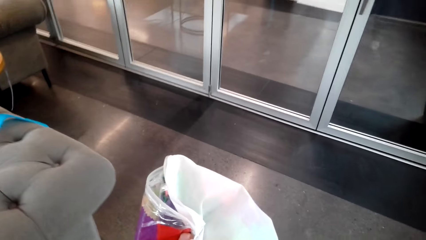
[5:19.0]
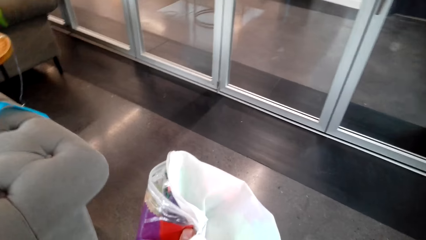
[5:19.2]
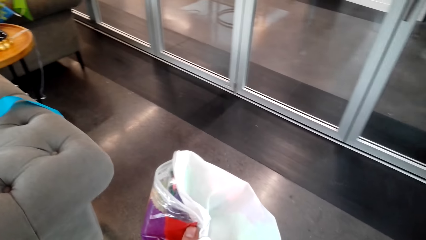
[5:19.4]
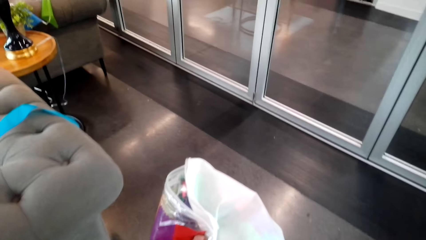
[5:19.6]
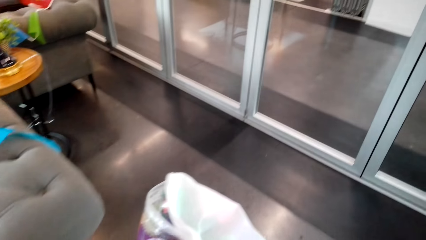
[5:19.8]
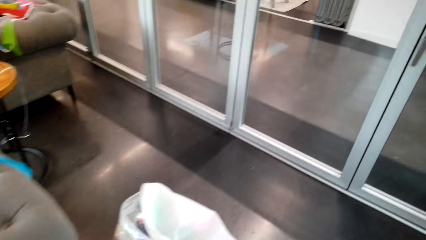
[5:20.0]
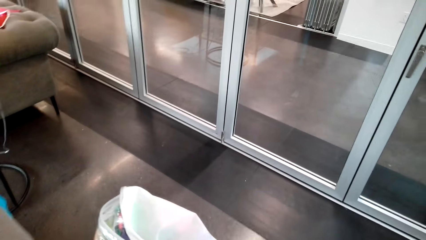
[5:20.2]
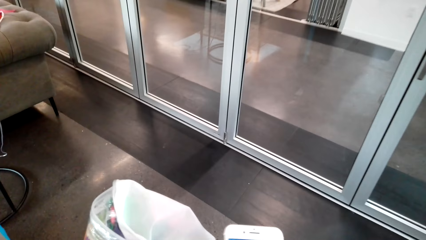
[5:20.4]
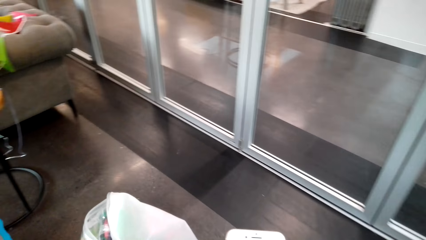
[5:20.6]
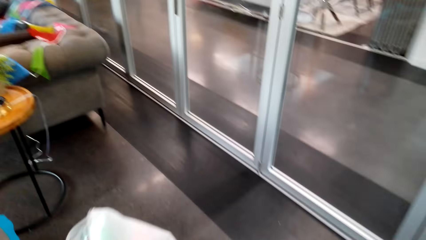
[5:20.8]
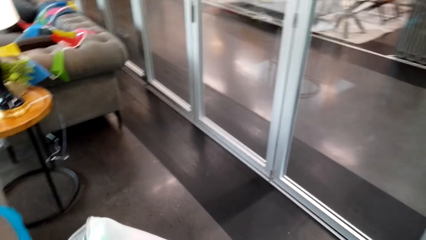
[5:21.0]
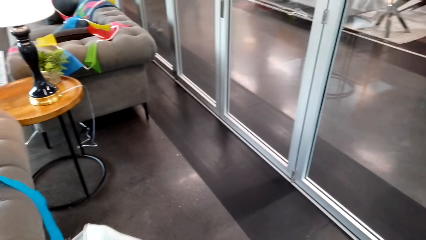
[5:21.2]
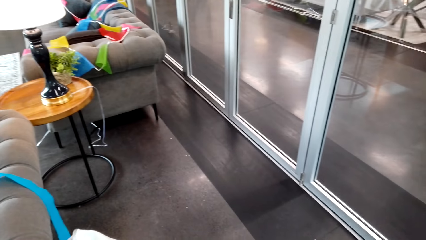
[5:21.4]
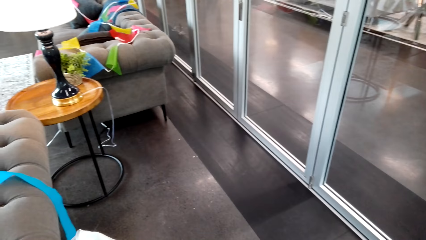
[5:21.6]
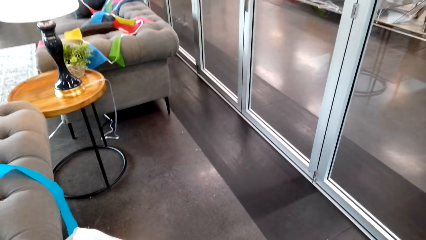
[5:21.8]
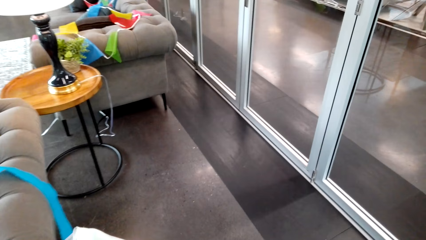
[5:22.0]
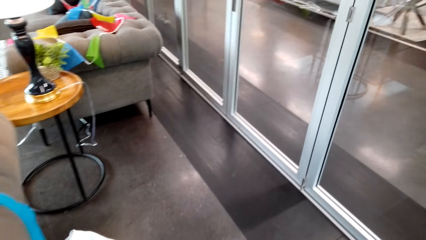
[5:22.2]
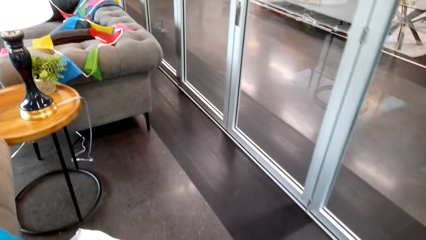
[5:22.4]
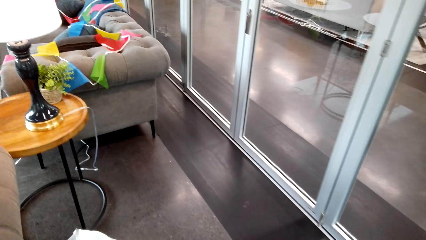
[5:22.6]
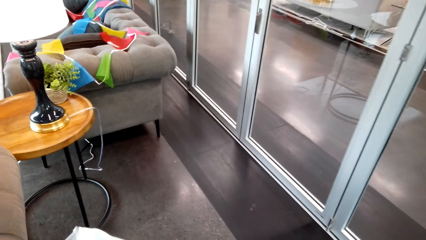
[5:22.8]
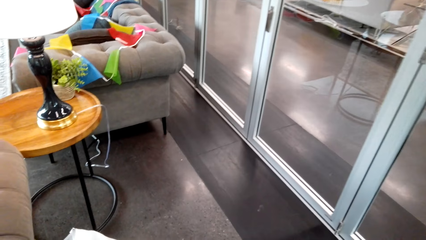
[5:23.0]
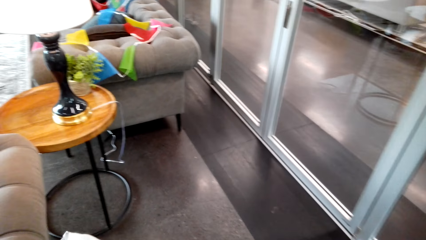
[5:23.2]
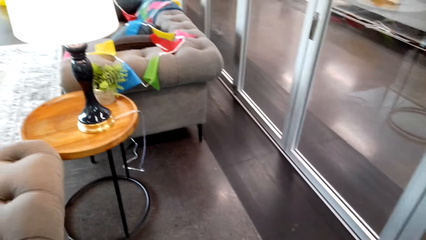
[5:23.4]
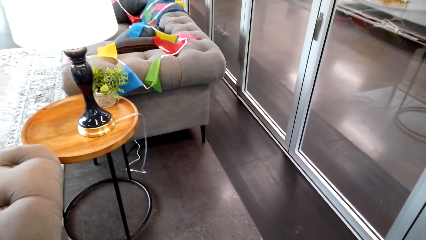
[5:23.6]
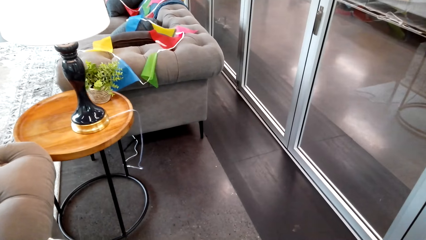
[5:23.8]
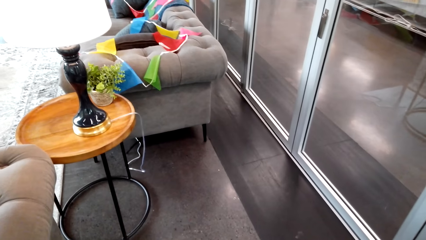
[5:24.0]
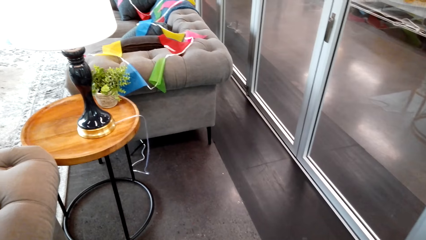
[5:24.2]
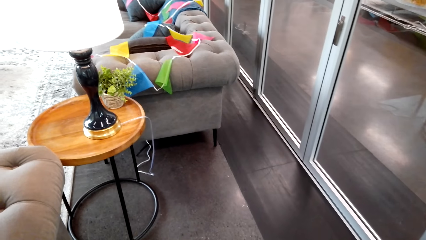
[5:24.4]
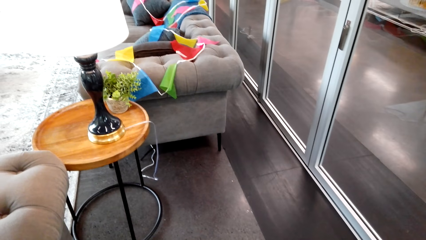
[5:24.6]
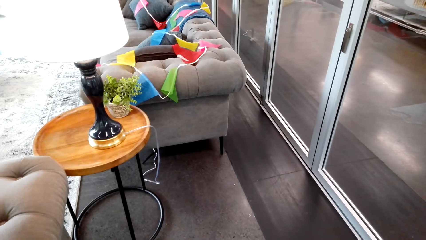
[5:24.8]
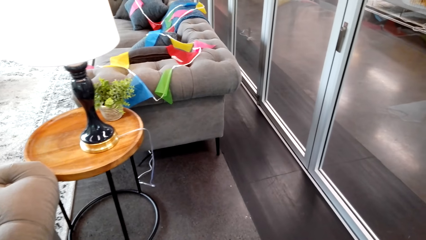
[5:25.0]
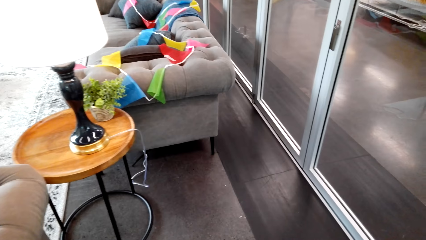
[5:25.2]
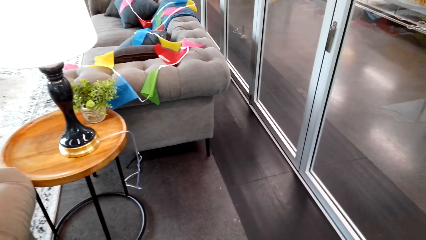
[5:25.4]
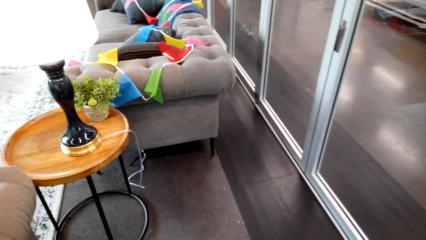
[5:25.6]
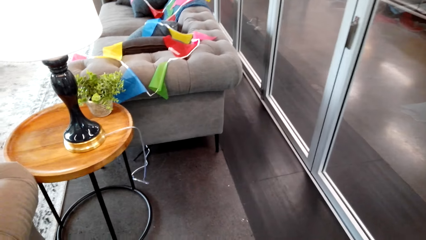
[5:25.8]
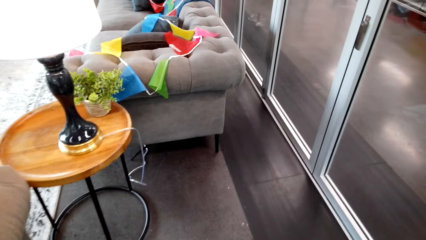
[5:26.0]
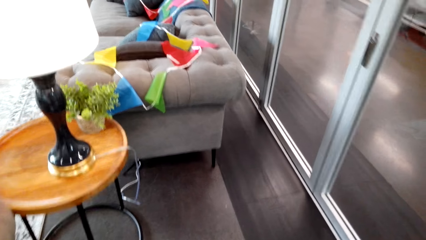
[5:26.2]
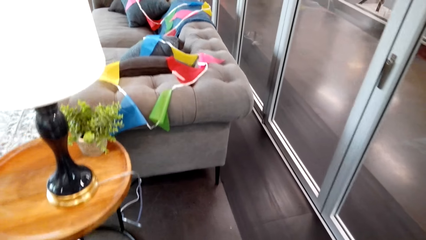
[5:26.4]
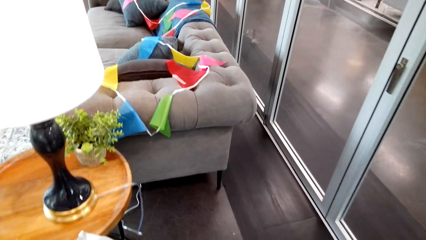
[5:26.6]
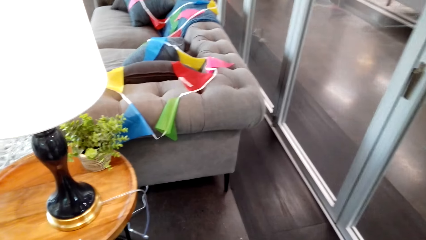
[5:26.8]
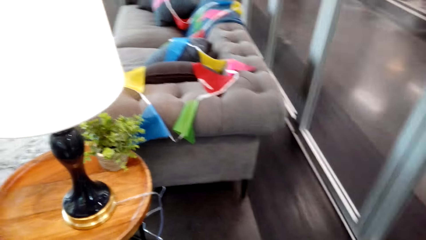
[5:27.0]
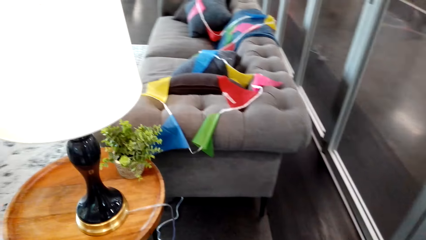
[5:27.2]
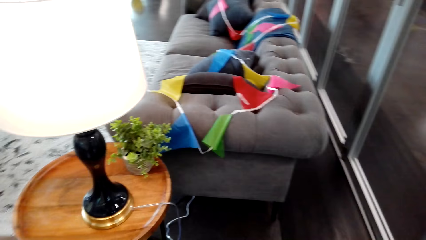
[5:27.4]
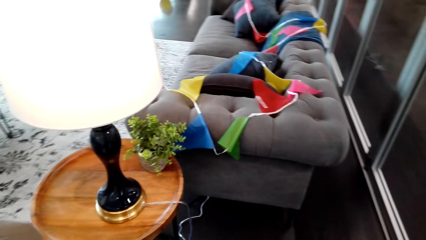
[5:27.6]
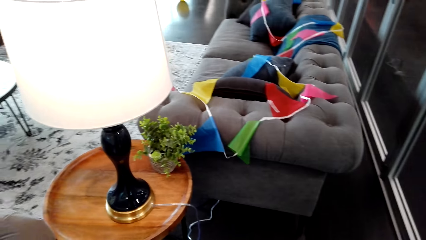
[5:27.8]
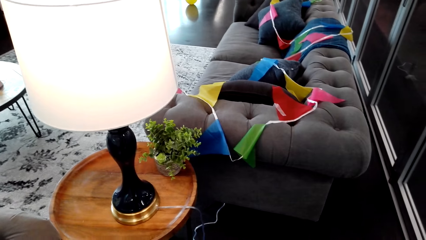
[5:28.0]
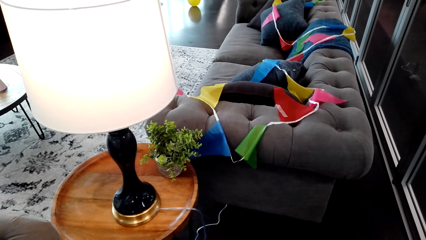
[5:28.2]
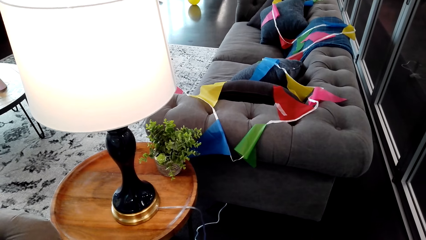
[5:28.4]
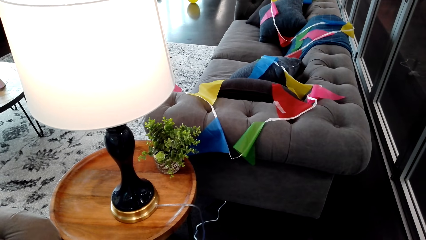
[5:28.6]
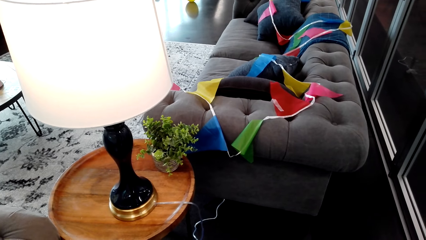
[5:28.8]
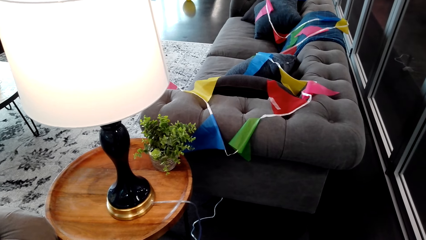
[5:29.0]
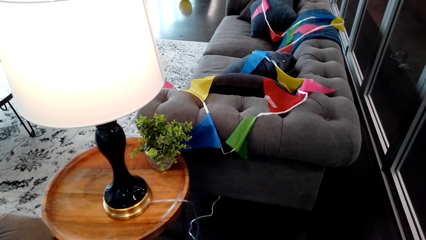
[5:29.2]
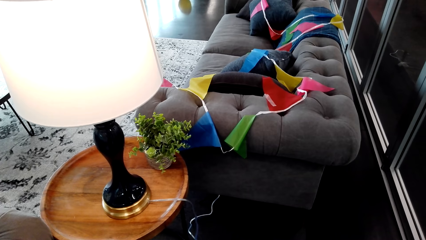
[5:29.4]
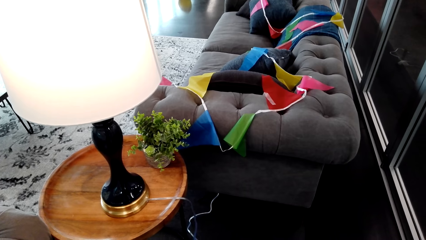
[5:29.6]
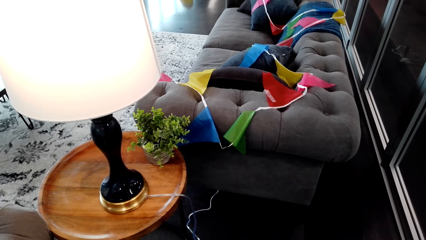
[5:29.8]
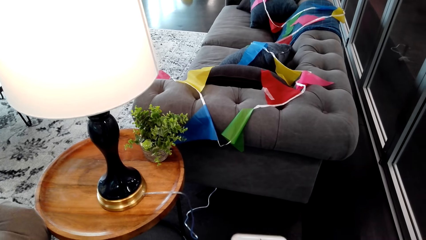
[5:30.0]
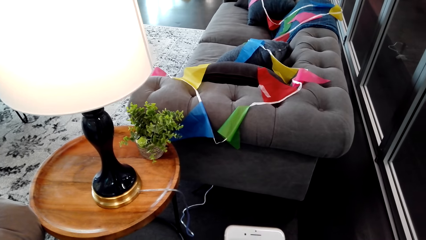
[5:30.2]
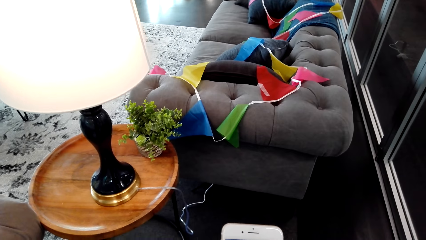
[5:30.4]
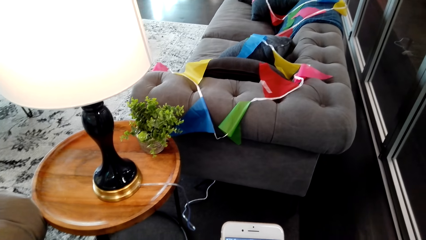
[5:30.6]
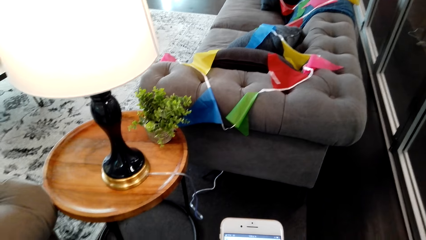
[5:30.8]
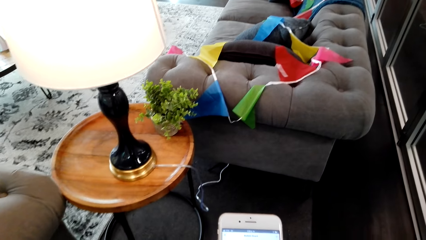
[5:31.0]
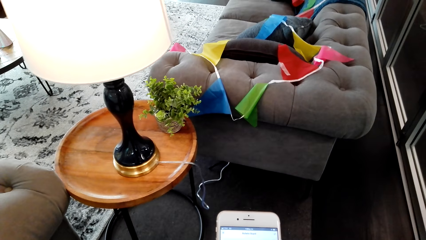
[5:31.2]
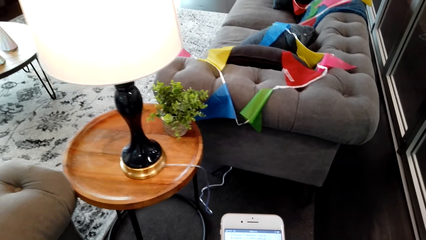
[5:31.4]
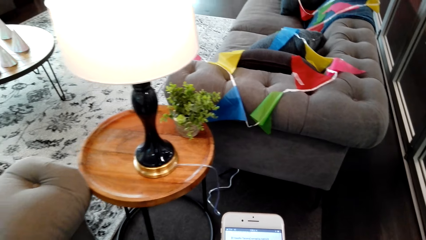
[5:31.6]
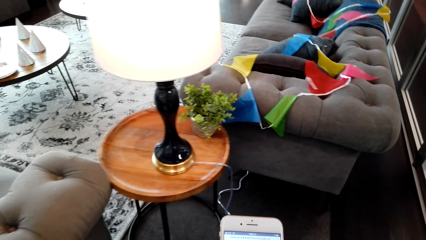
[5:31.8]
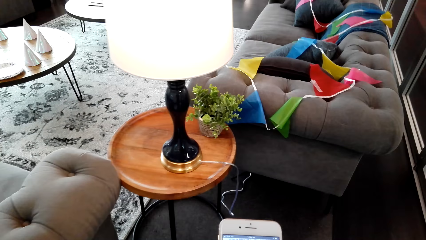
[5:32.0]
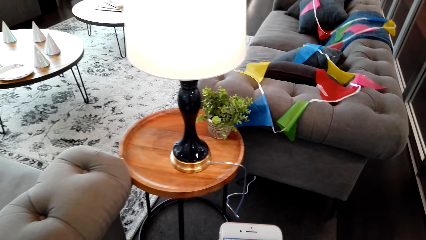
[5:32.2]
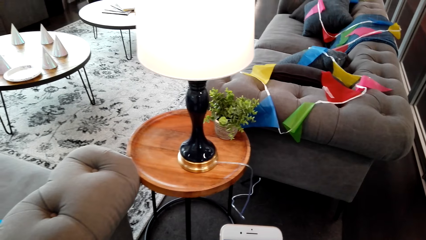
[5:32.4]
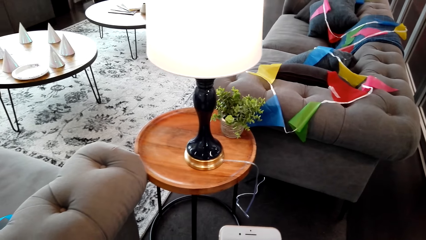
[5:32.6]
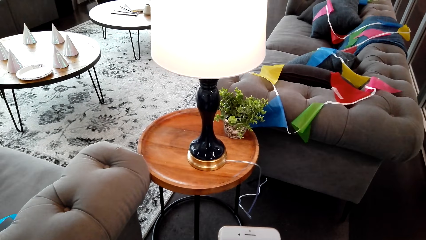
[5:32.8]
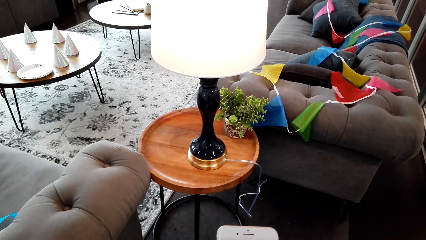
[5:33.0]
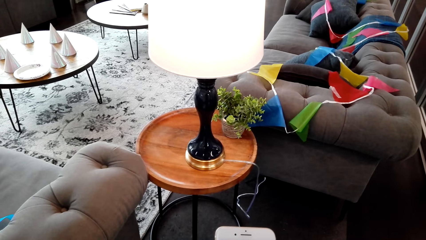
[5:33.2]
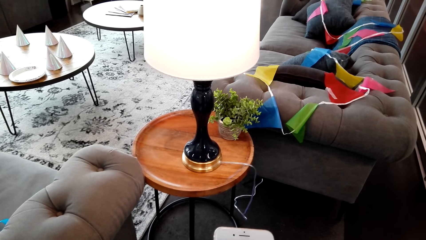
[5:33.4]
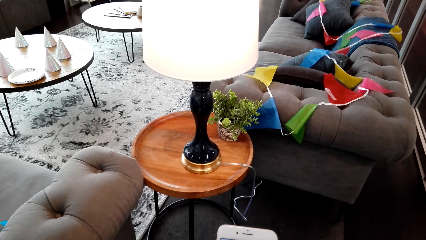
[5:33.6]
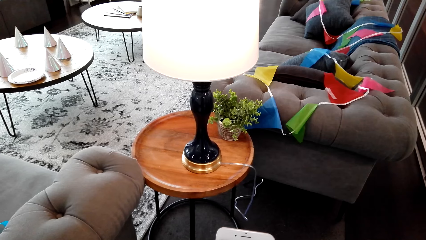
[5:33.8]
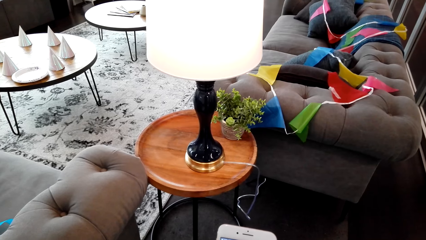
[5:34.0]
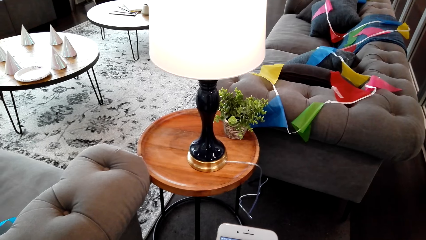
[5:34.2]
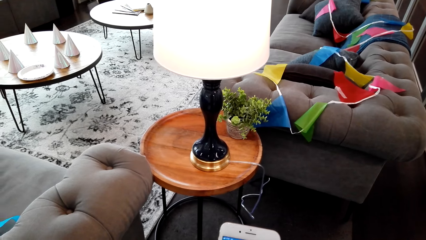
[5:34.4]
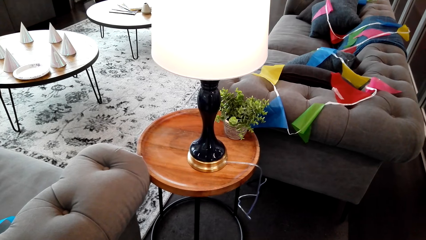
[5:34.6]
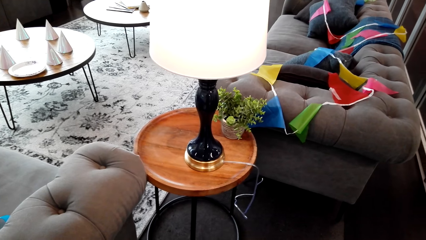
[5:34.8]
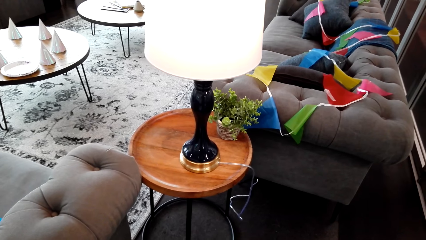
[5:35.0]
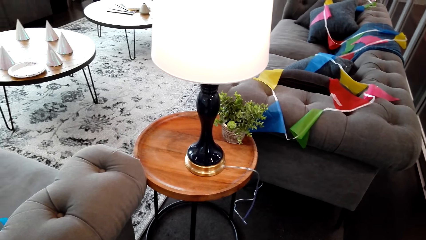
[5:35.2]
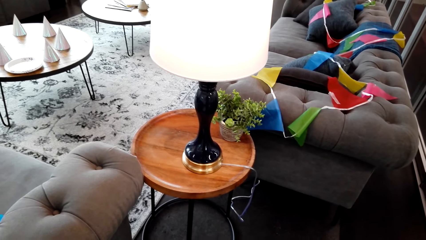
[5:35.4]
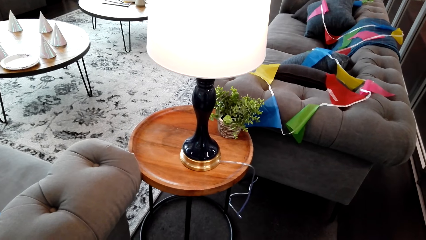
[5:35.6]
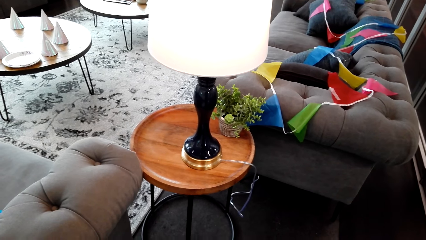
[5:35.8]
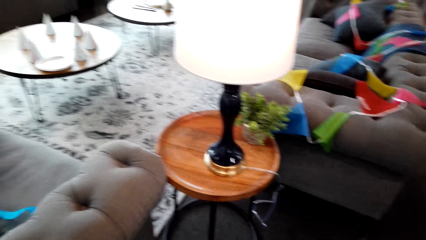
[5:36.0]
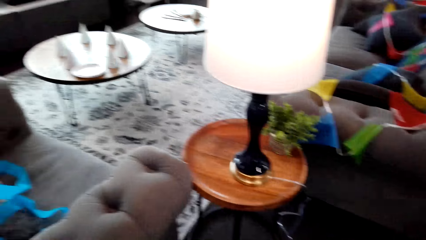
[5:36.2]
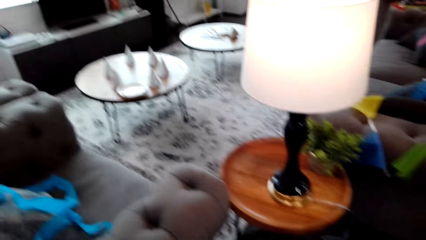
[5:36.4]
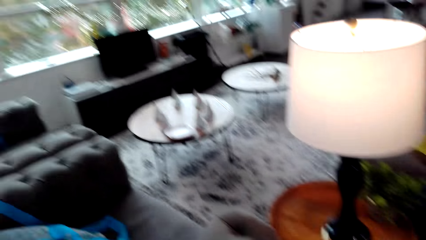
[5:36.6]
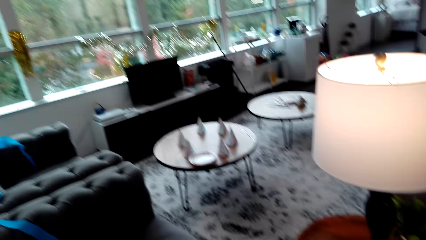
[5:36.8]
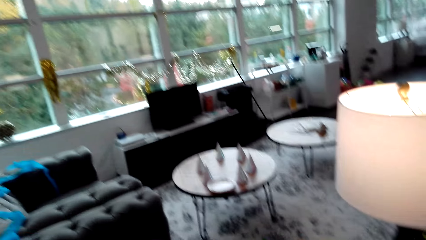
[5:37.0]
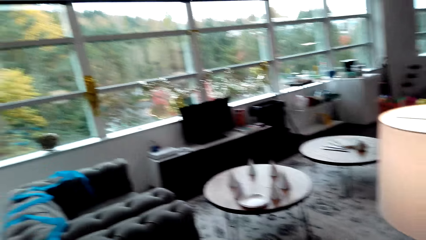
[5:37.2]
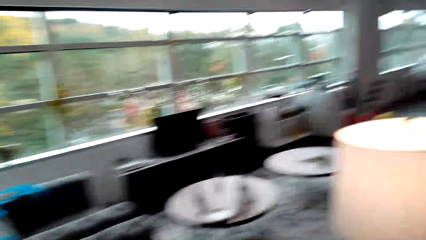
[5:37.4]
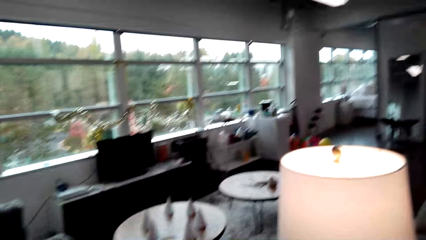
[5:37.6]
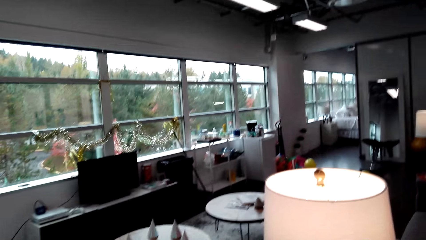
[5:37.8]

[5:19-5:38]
The camera wearer looks around, walks around and stops. They look at the phone. They hold the phone and scroll the phone. They look around.
